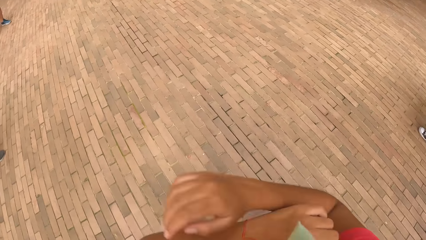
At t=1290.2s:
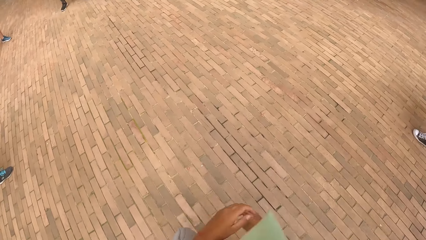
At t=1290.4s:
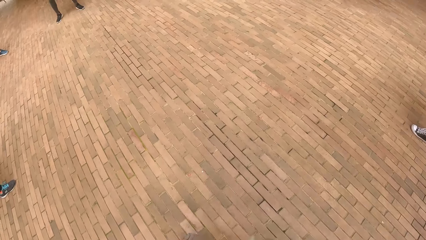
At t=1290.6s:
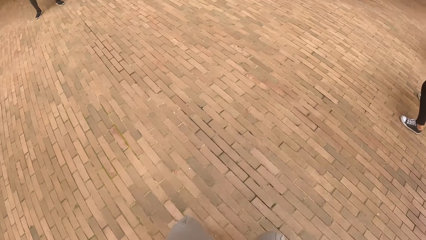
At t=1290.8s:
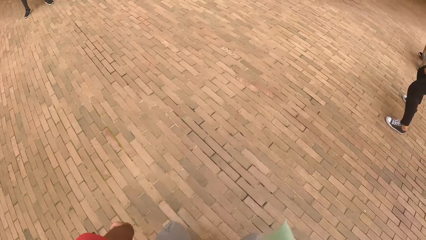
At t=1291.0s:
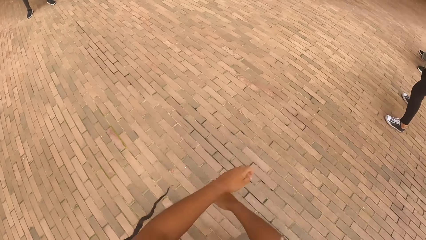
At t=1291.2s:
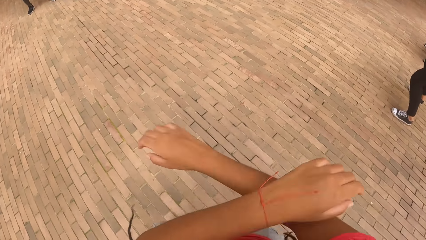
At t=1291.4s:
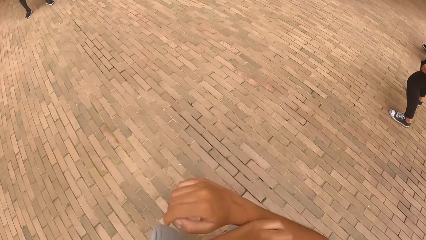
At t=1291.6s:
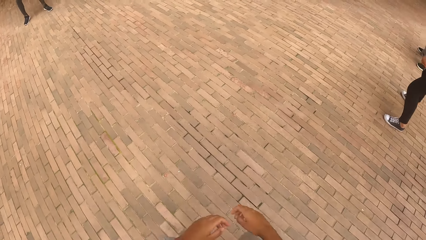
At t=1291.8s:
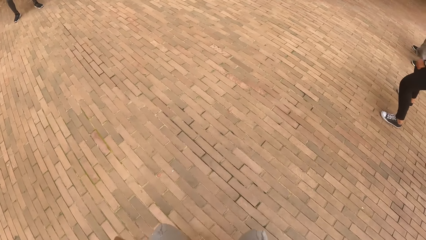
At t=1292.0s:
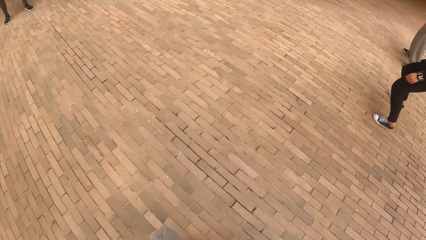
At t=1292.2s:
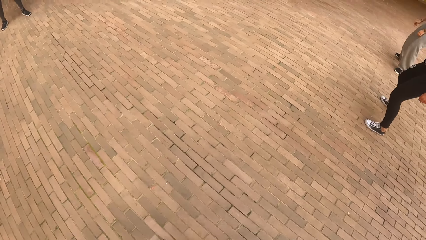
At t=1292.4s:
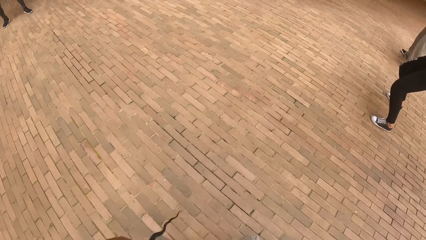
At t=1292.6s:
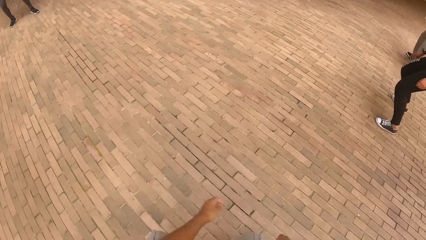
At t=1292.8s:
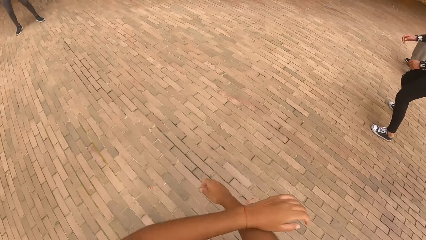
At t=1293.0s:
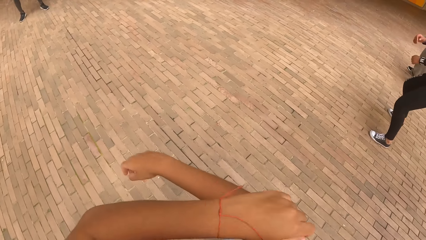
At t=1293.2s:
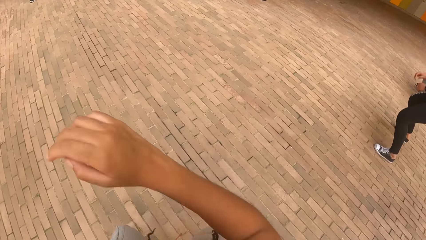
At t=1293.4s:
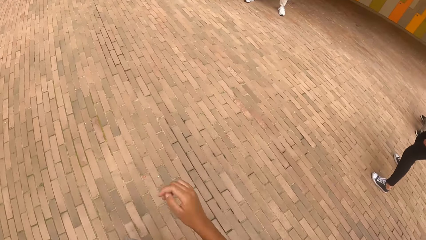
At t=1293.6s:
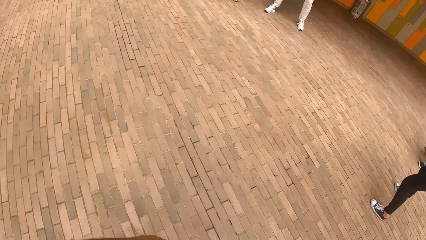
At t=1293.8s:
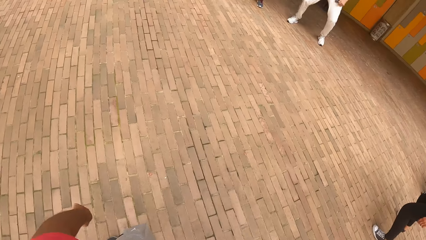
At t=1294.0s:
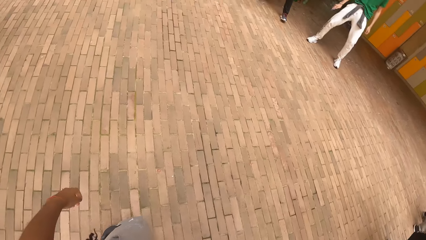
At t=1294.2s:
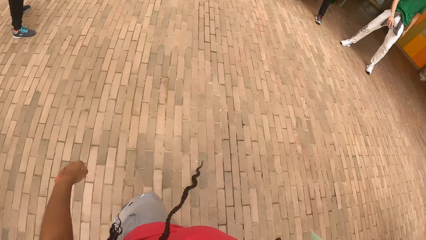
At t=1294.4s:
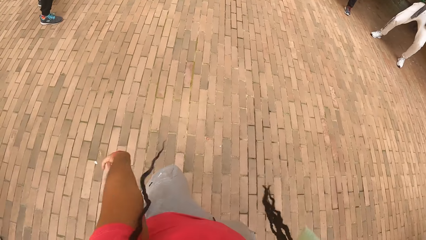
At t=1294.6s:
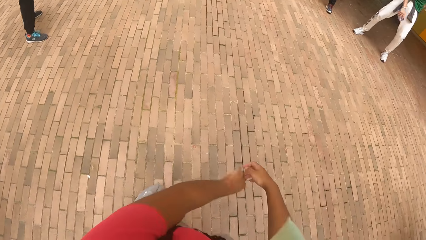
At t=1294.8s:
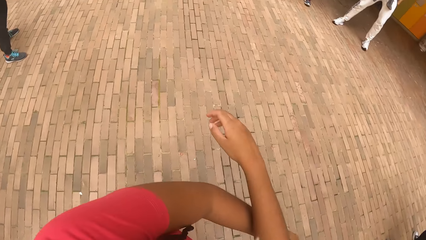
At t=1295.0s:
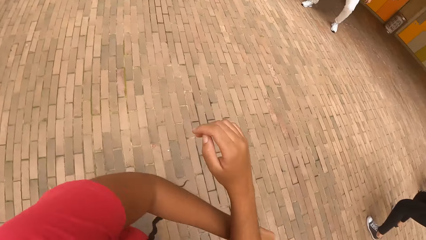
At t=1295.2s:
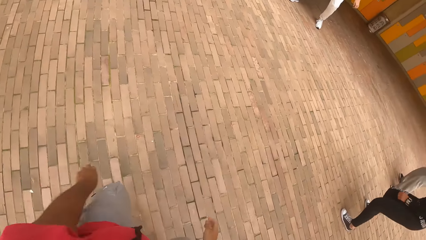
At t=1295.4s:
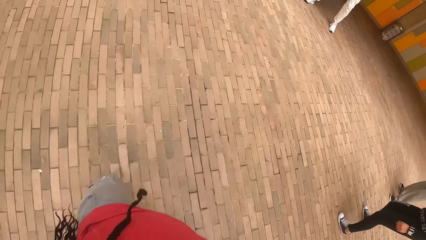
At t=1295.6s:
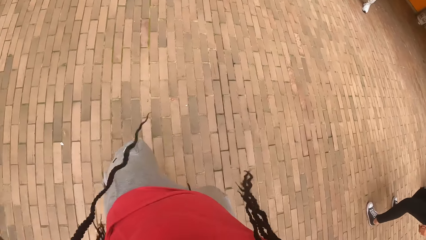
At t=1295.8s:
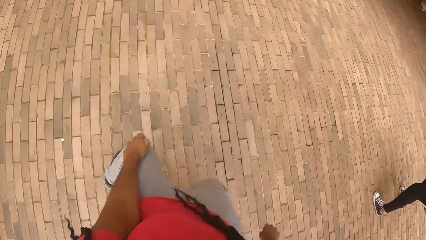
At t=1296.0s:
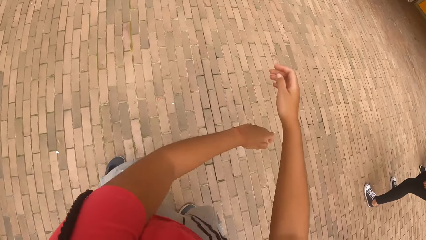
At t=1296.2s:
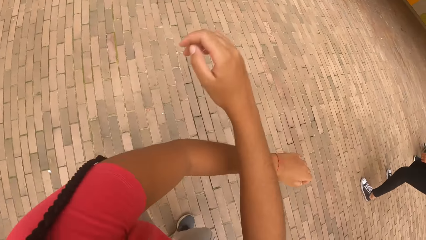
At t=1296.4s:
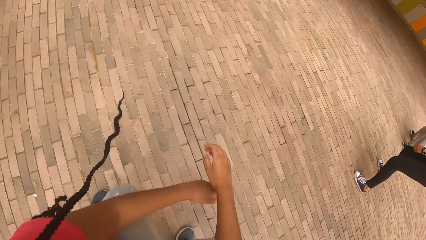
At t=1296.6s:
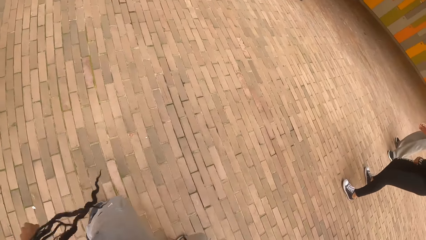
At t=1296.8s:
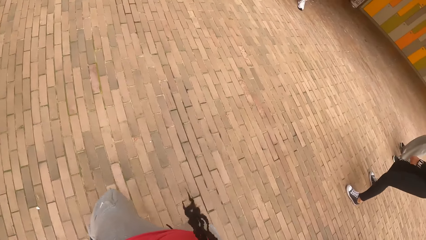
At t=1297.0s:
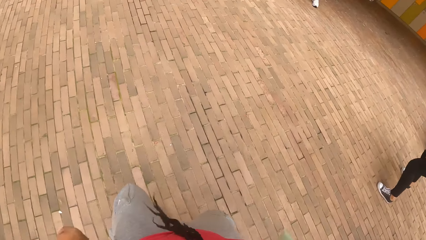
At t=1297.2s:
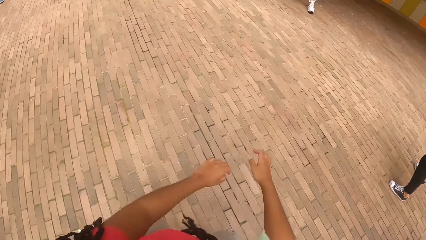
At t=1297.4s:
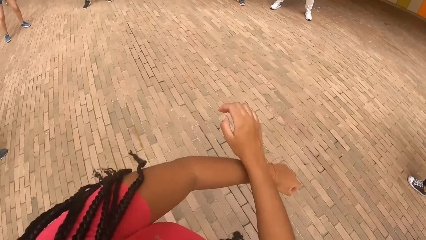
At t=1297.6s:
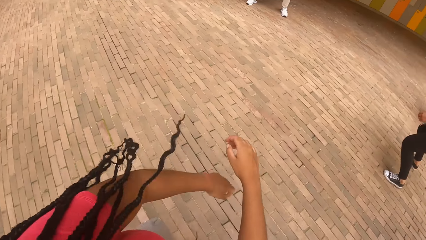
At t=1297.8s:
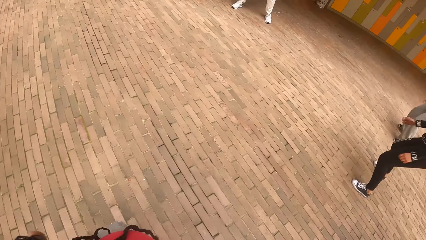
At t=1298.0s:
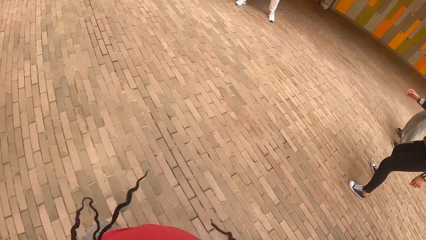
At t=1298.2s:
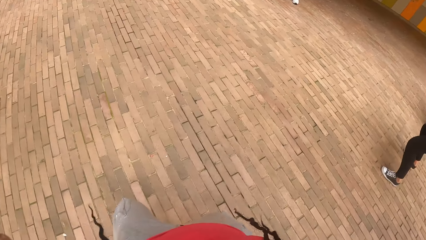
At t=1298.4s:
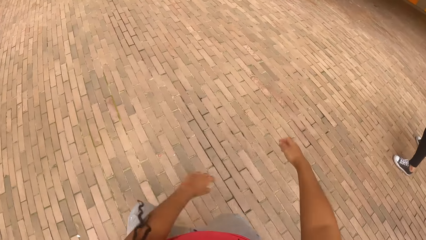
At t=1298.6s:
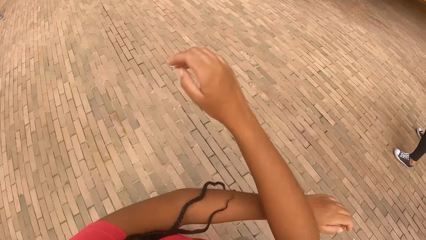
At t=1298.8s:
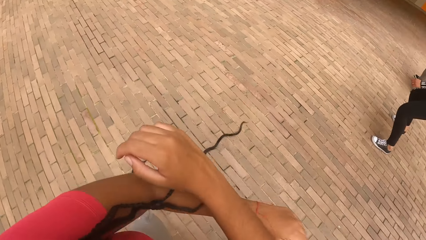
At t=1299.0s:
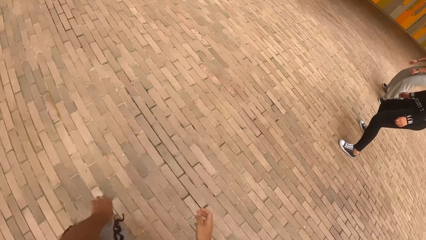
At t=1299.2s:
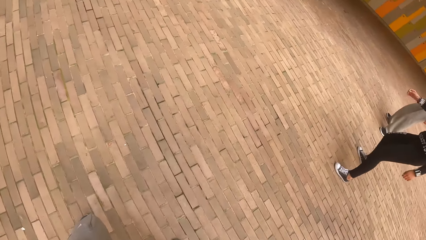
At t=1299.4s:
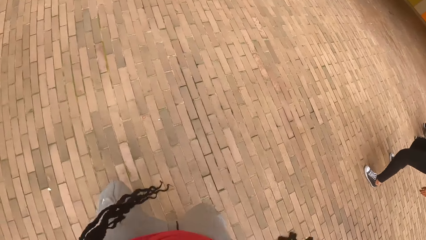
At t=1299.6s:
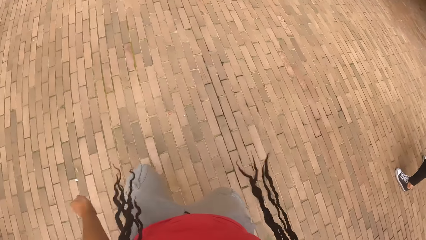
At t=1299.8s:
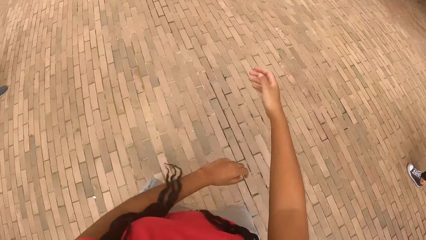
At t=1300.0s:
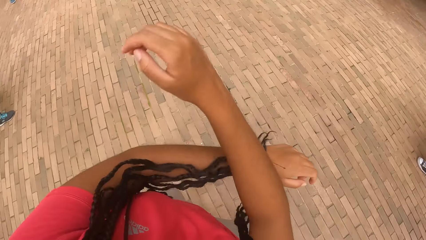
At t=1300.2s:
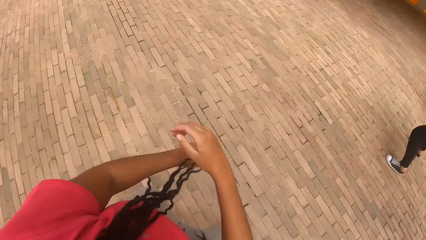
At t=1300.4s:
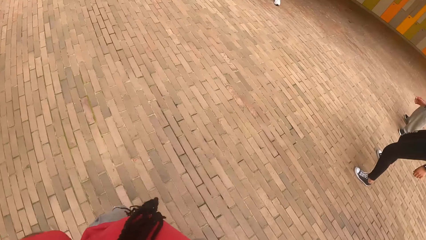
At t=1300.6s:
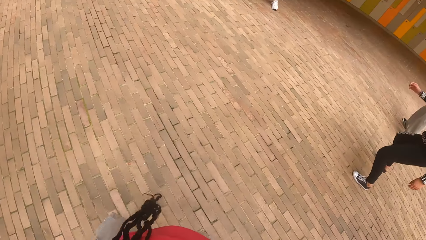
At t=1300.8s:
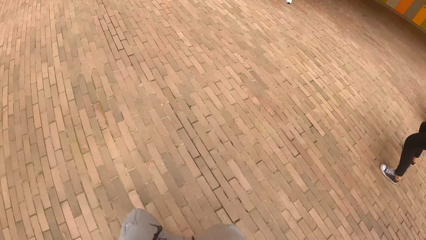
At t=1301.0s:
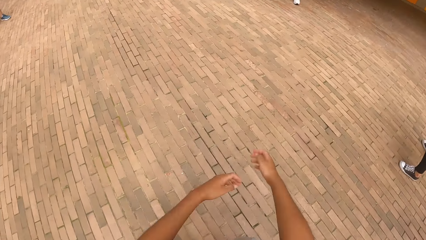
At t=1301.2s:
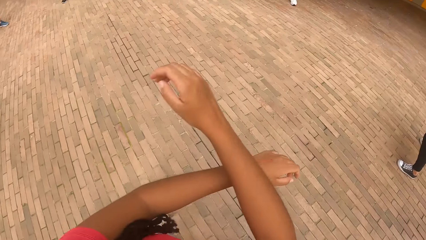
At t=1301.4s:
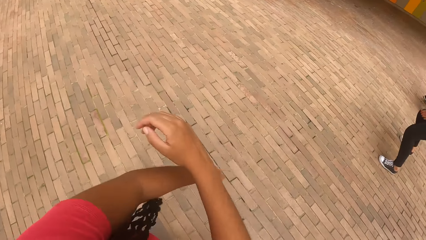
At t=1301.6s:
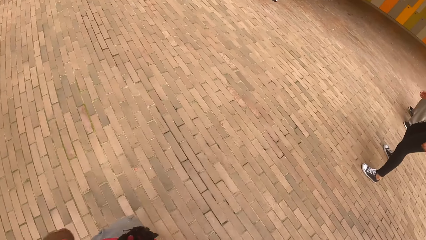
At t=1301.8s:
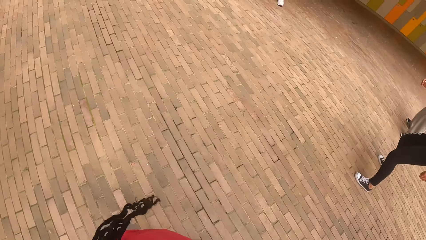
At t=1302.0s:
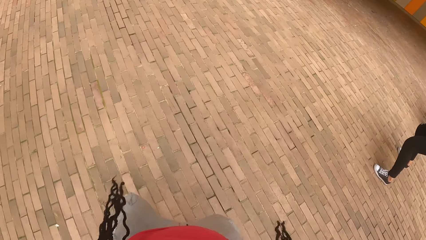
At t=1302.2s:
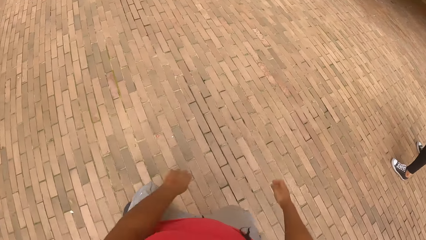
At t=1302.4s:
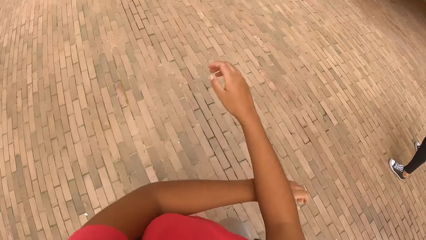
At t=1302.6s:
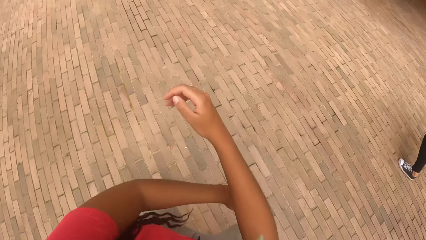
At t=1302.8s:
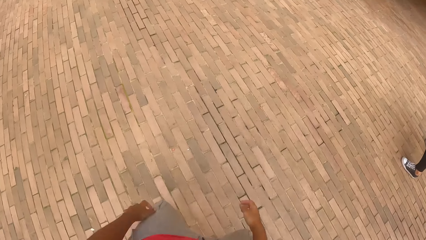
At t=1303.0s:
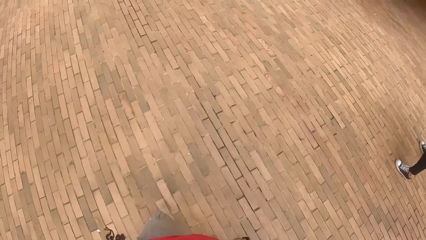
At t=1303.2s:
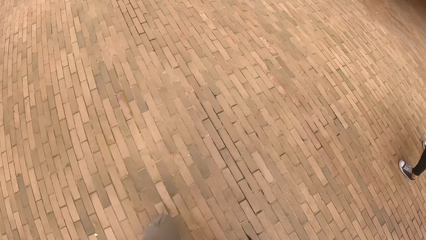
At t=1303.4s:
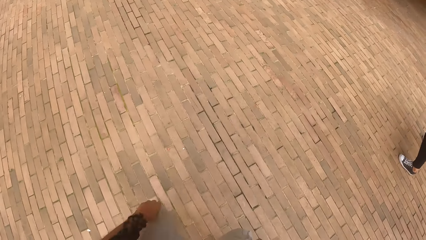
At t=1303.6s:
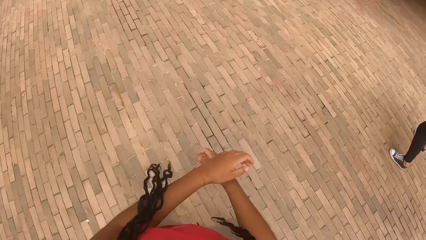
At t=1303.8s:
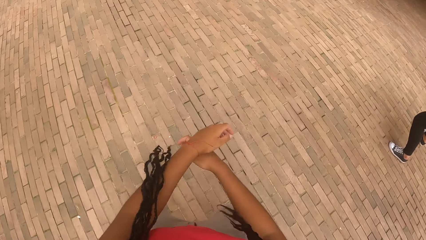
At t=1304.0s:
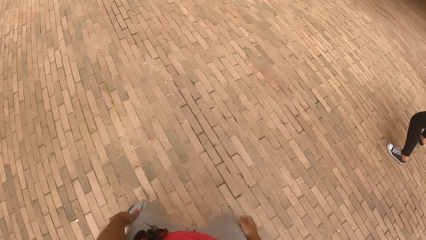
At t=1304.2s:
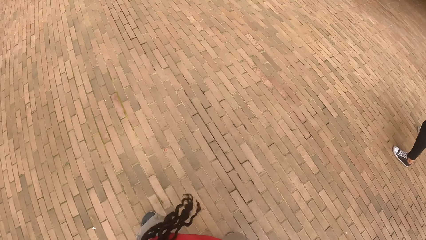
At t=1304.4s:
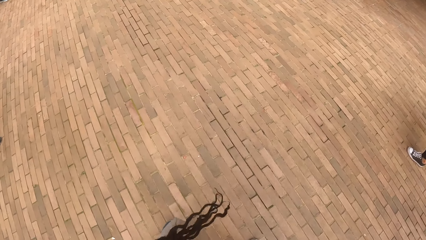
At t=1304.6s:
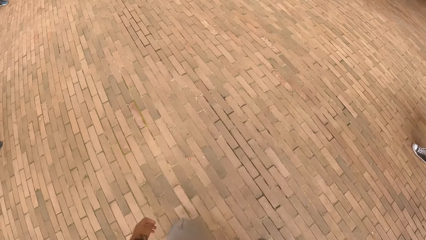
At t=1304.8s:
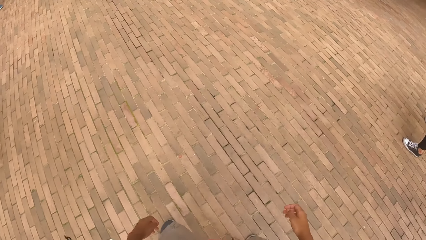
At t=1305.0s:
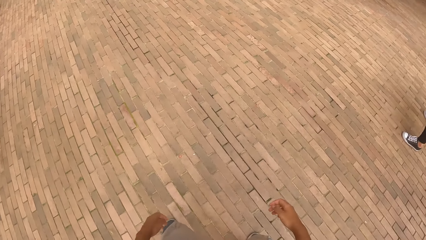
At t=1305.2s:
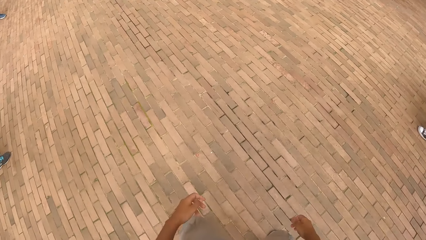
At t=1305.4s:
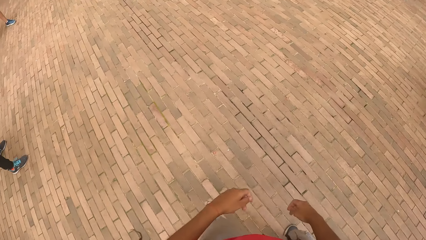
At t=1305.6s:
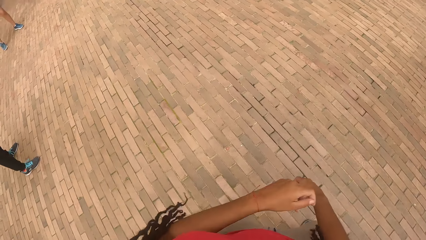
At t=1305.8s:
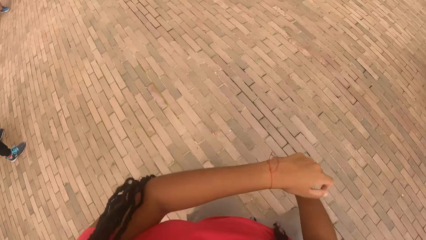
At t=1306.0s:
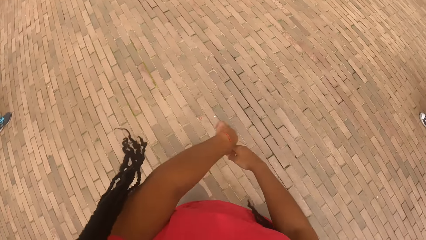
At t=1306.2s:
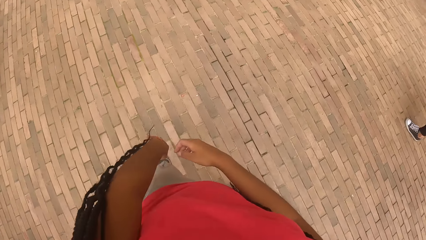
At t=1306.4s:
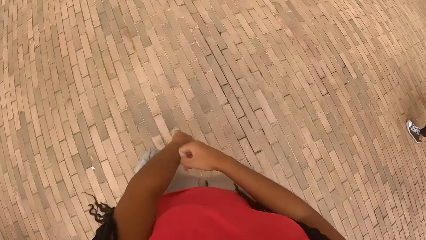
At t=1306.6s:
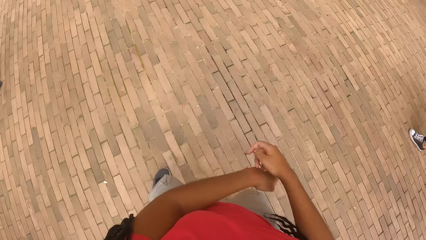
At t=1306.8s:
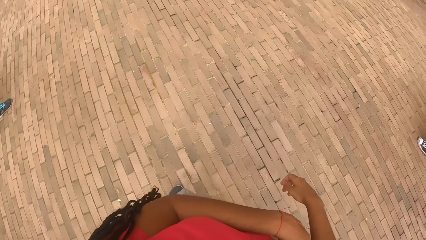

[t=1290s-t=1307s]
The camera wearer dances. They dance again.
